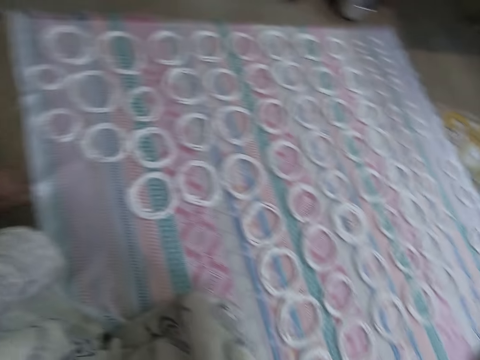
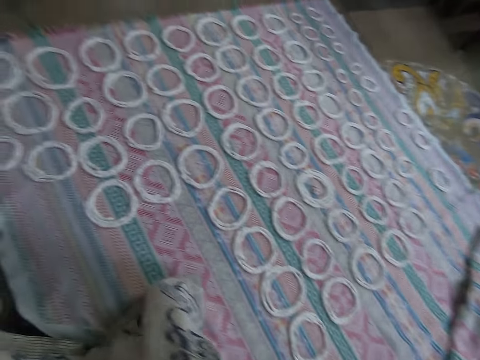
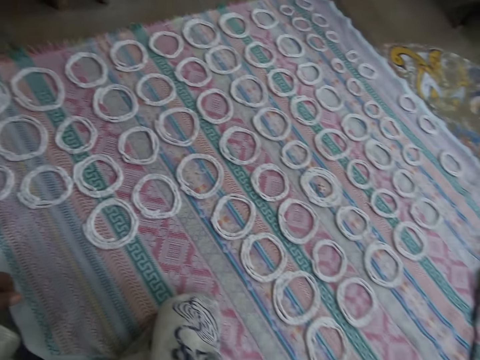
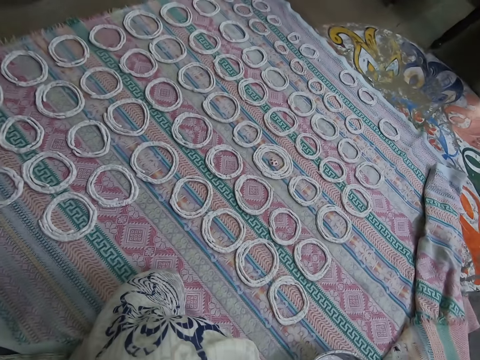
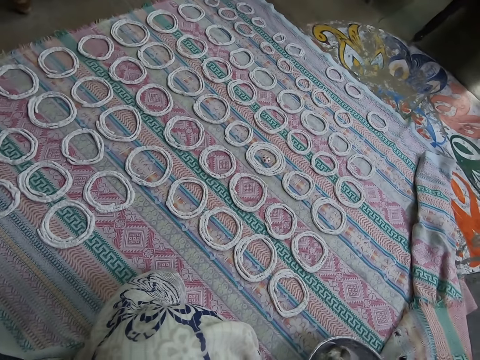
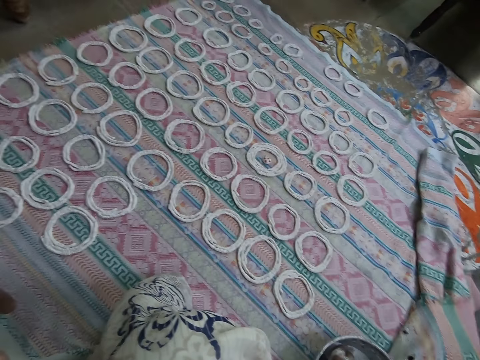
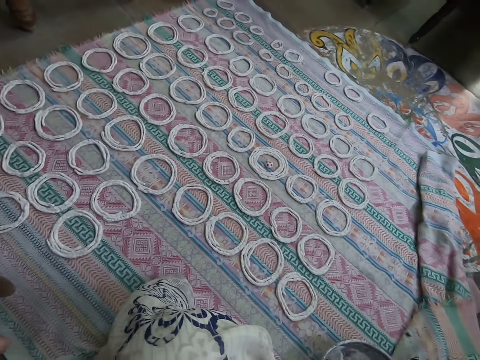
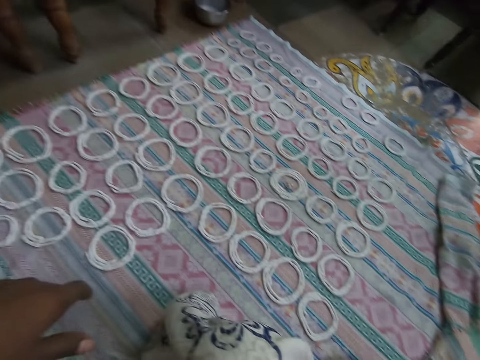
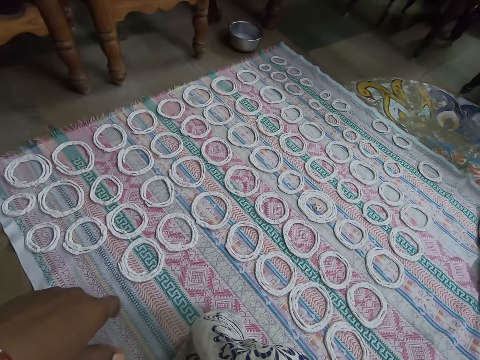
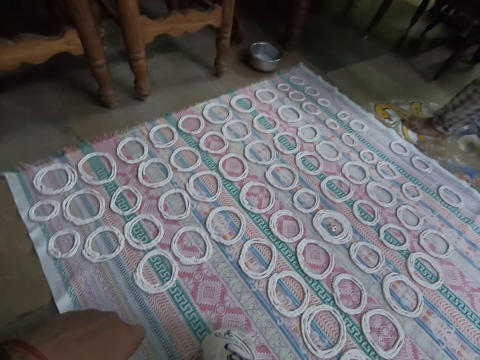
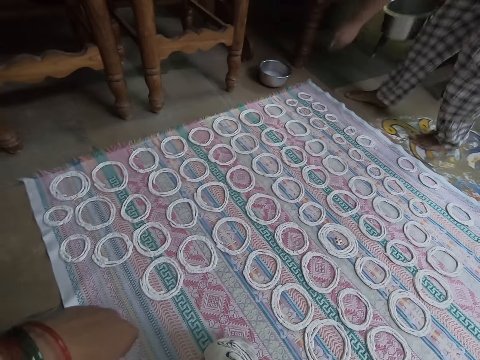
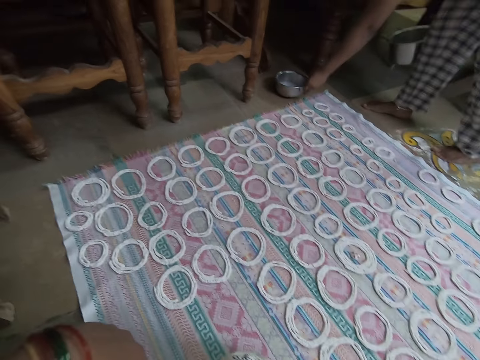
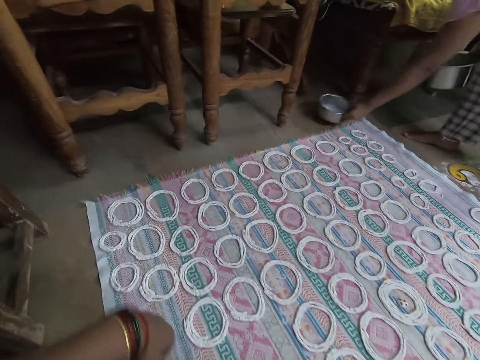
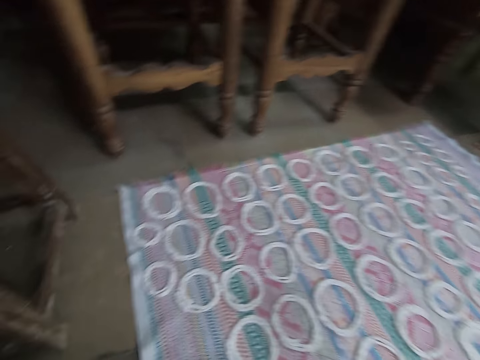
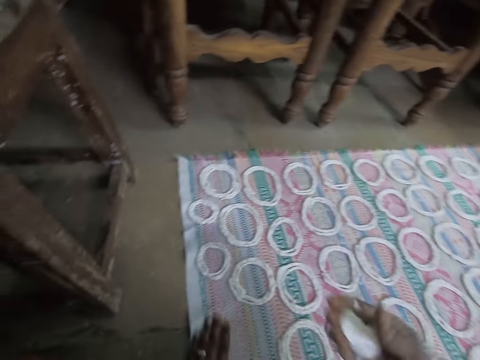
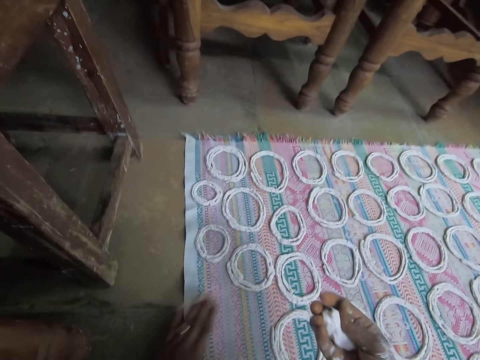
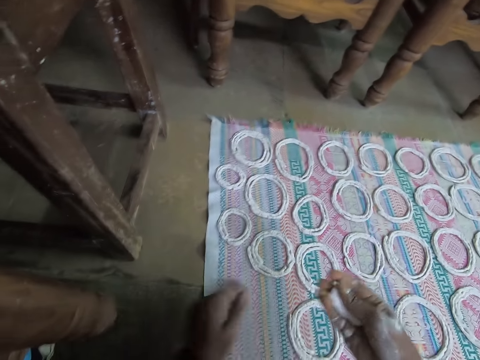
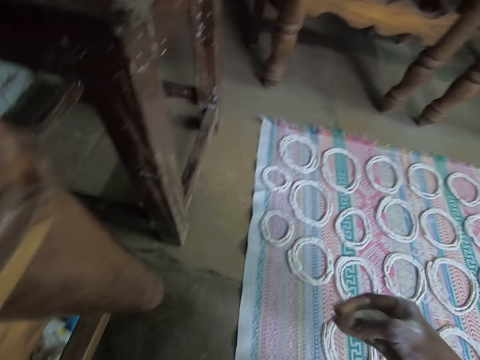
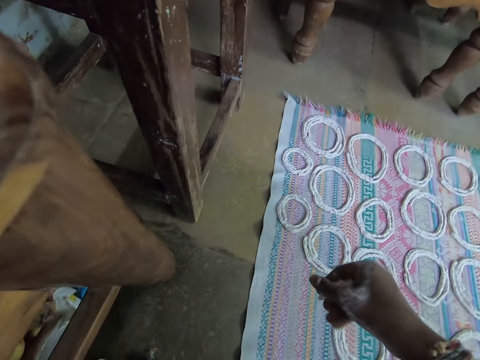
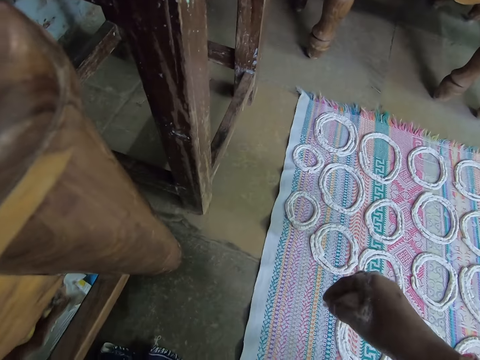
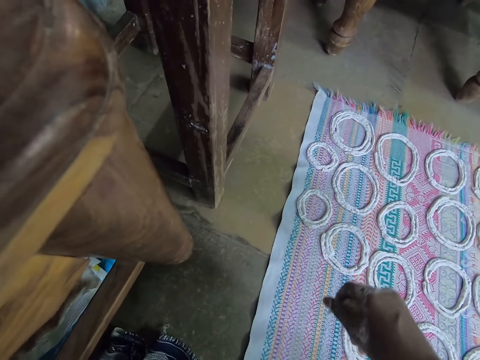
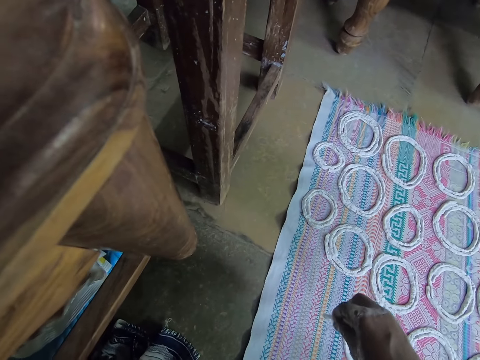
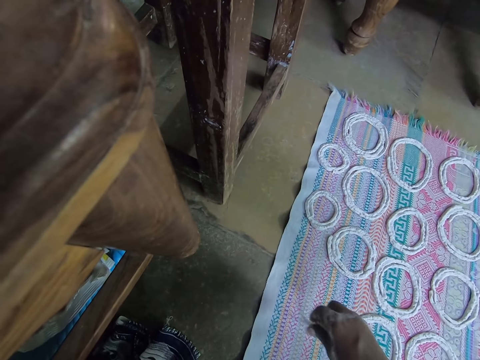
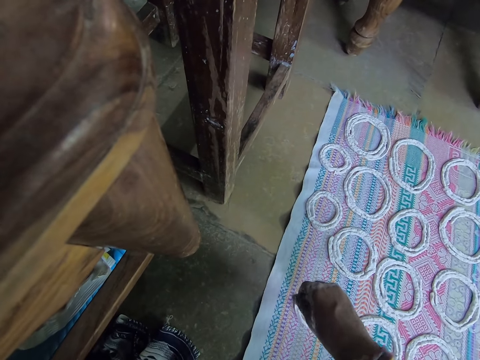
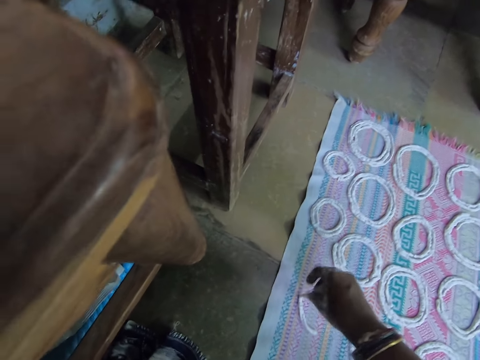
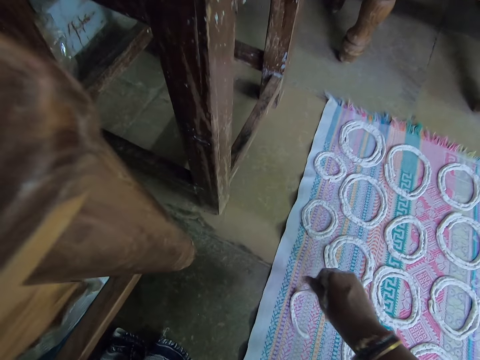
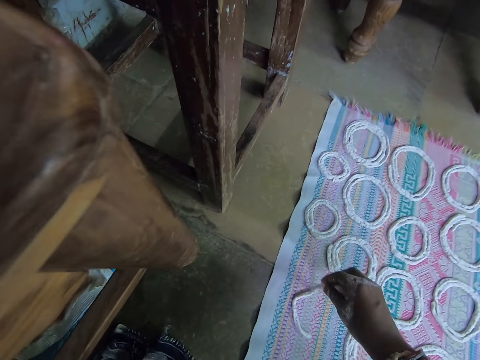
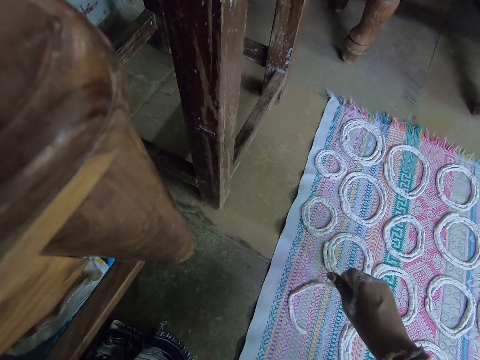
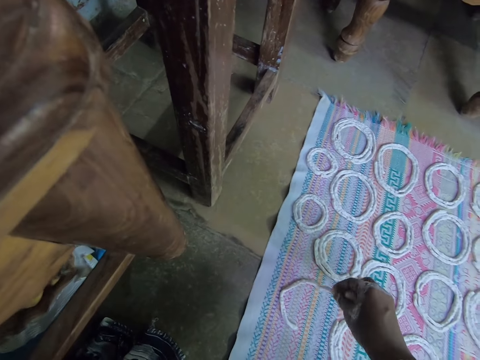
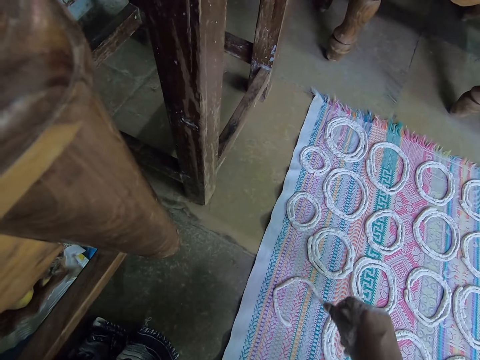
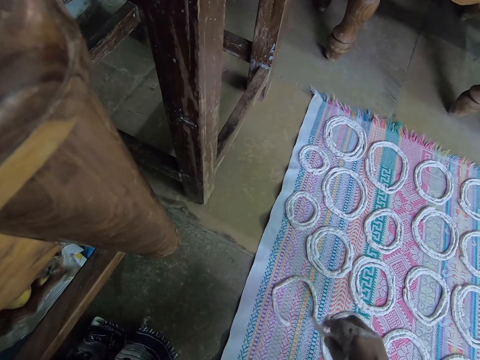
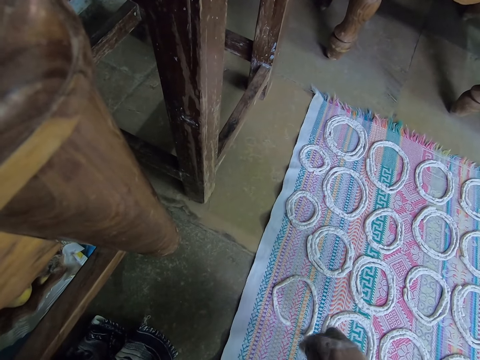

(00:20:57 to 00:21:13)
The camera wearer pulls his hand. They scoop murukku snack paste from the bowl on the mat with her right hand. A woman walks. She stretches her hand towards the pot. The woman picks up the bowl on the floor with her left hand. The camera wearer sweeps the mat on the floor with her left hand. They press the murukku snack paste in her right hand. They rotate the dough. They make shapes out of the murukku snack paste in her right hand on the mat on the floor.

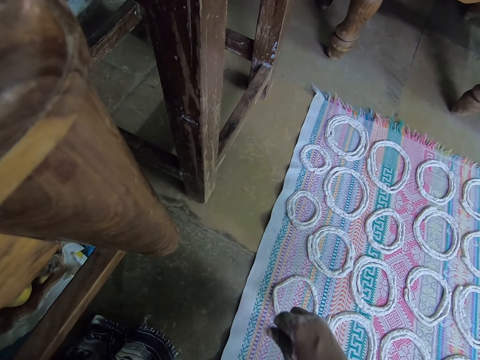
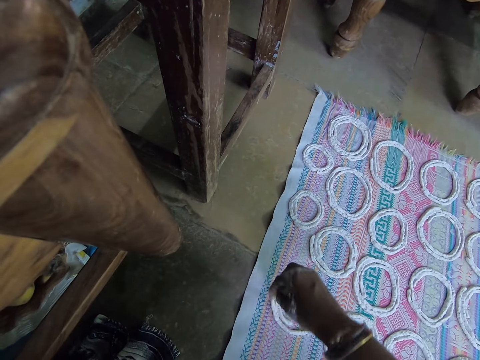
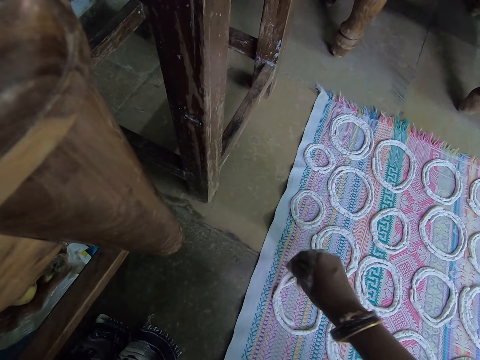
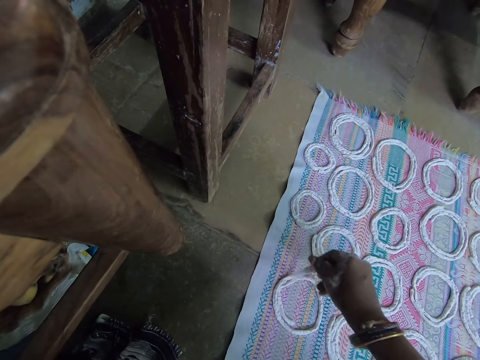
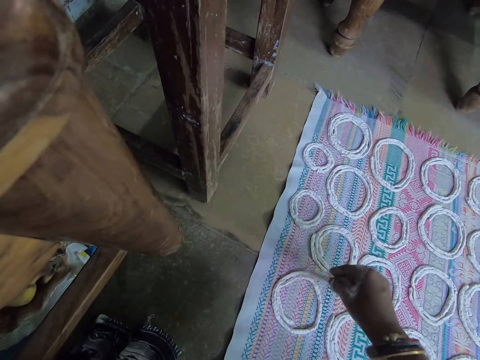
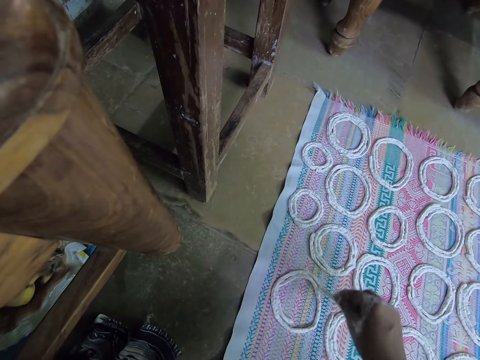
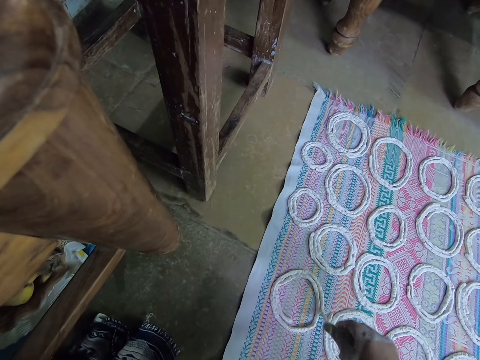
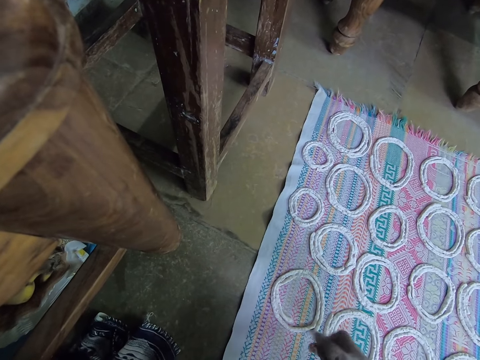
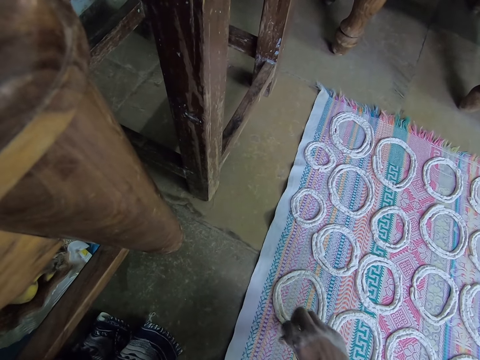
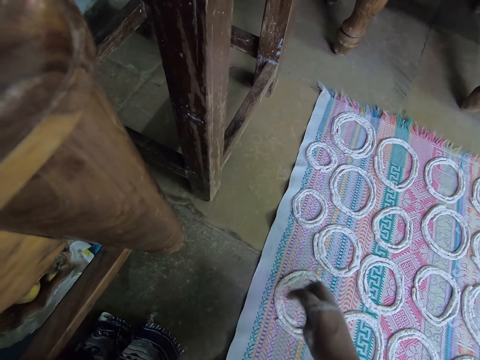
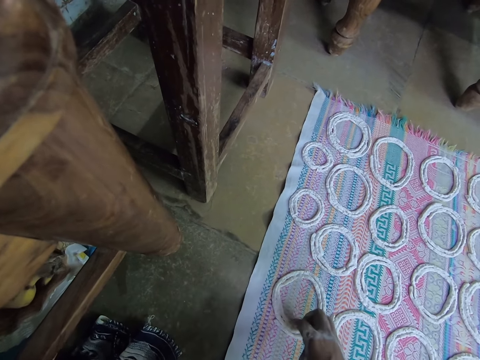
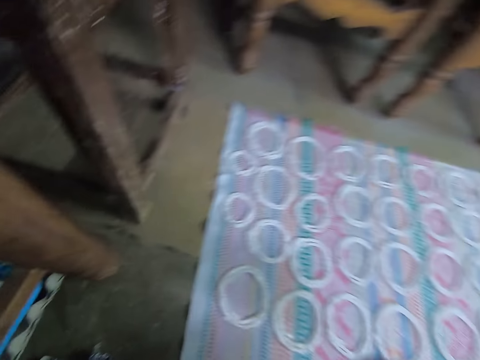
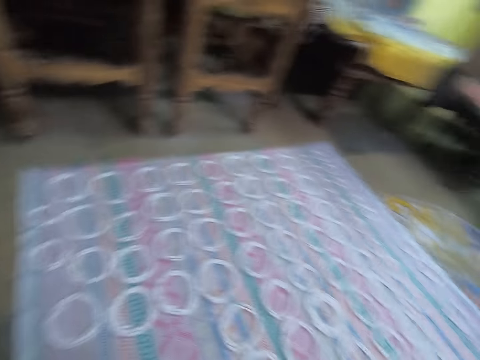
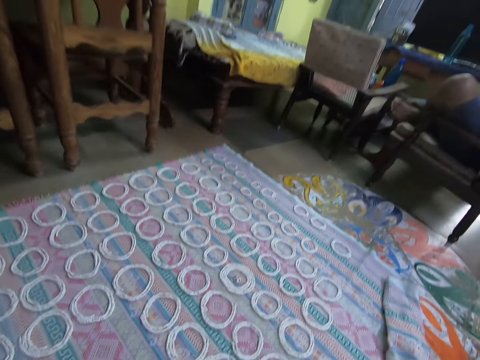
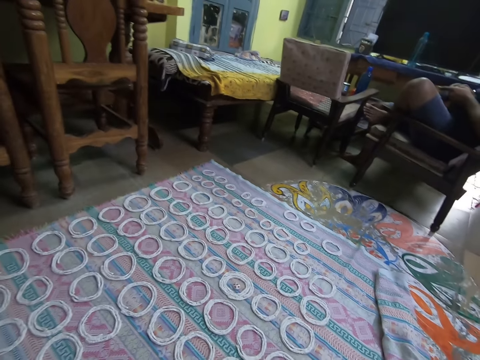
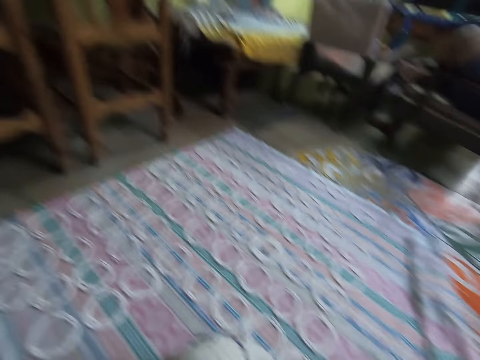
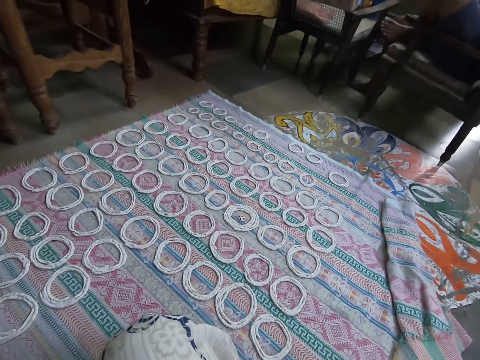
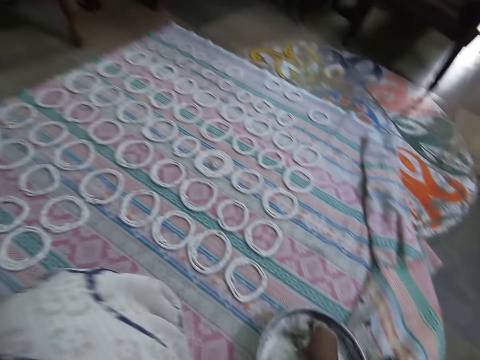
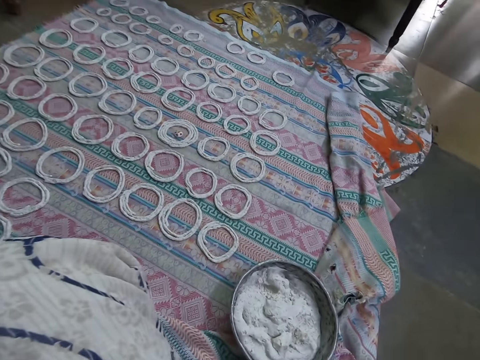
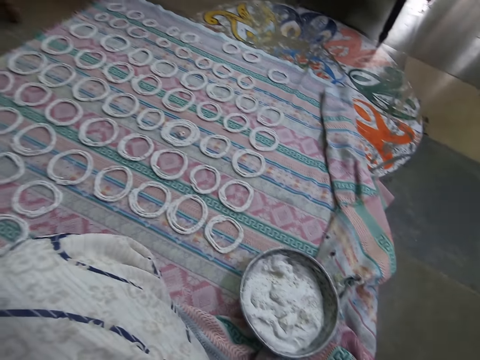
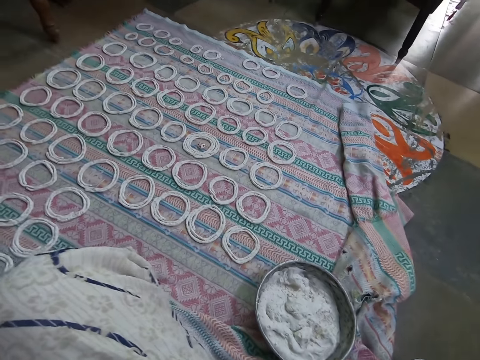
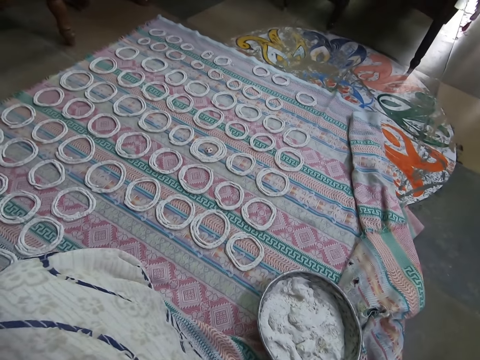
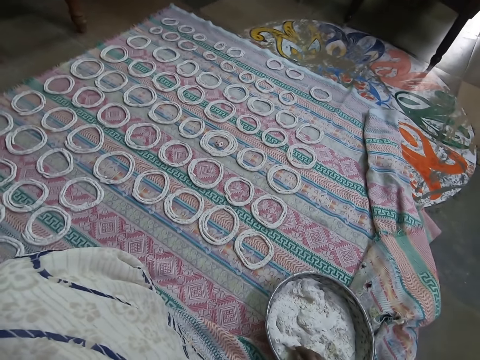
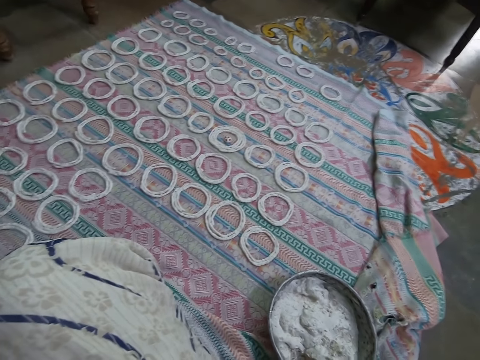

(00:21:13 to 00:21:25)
The camera wearer holds the dough. She adjusts the rolled murukku snack paste on the mat with her right hand. She scoops murukku snack paste from the bowl on the mat with her right hand. She puts her hand on the dough.
